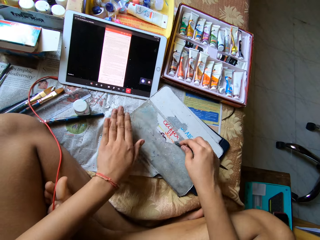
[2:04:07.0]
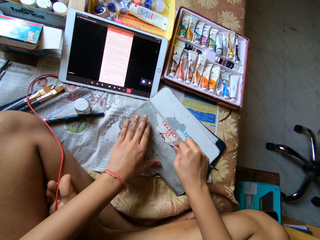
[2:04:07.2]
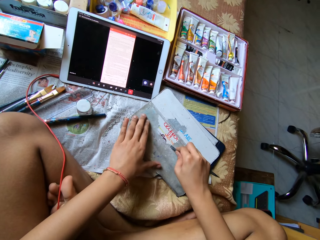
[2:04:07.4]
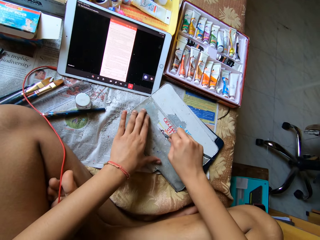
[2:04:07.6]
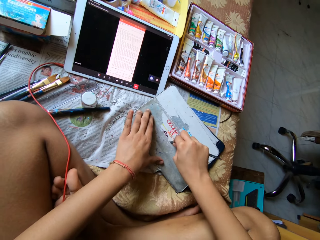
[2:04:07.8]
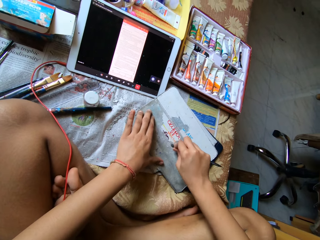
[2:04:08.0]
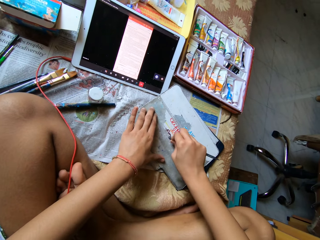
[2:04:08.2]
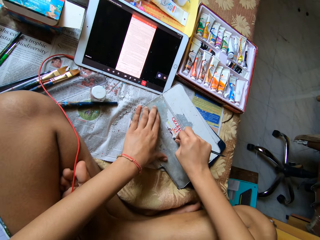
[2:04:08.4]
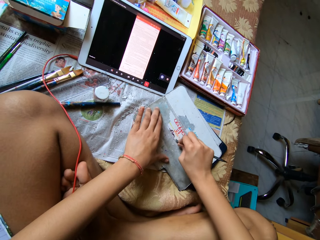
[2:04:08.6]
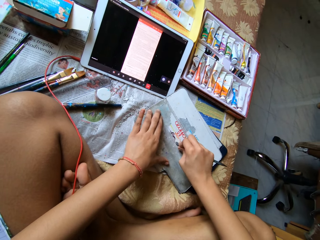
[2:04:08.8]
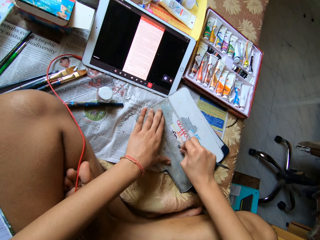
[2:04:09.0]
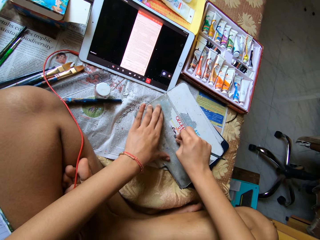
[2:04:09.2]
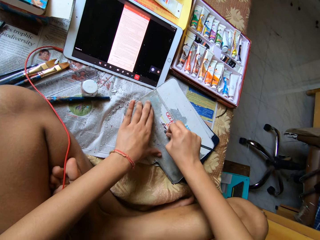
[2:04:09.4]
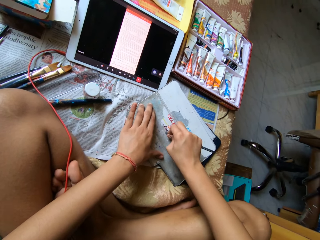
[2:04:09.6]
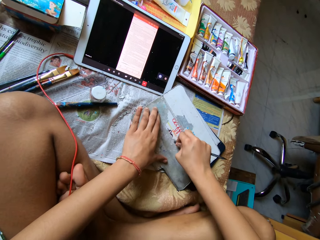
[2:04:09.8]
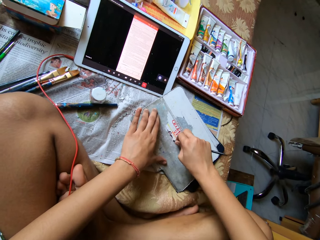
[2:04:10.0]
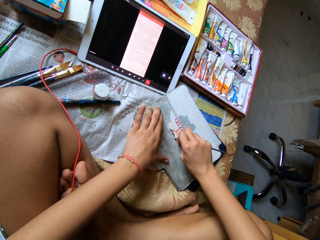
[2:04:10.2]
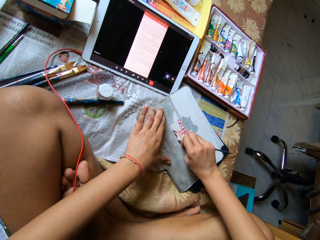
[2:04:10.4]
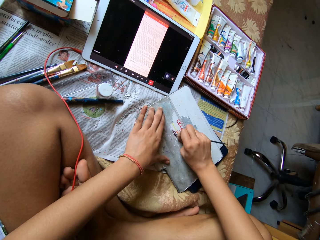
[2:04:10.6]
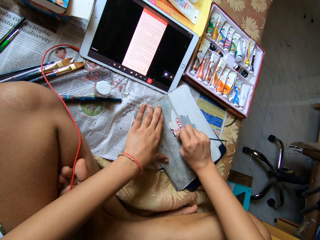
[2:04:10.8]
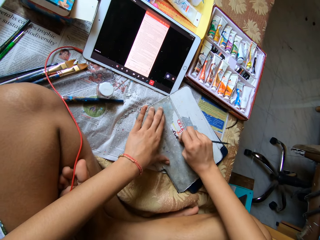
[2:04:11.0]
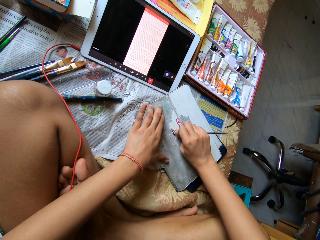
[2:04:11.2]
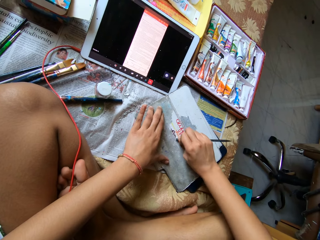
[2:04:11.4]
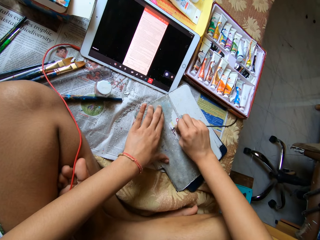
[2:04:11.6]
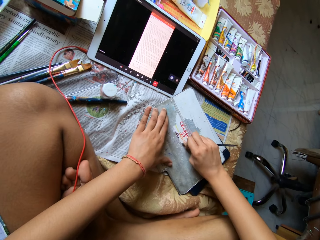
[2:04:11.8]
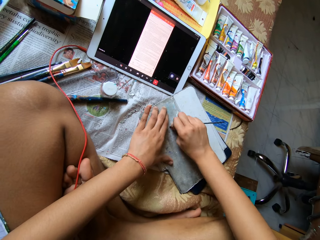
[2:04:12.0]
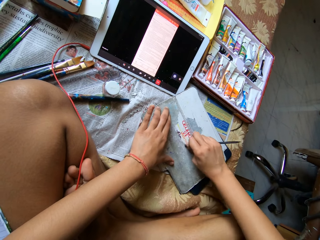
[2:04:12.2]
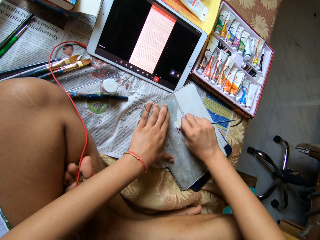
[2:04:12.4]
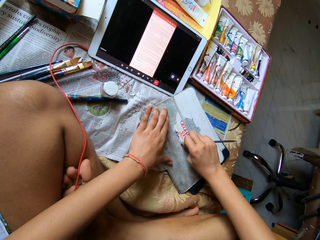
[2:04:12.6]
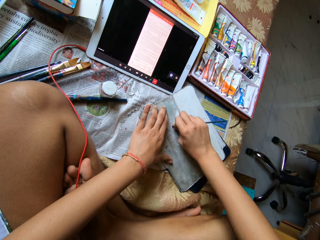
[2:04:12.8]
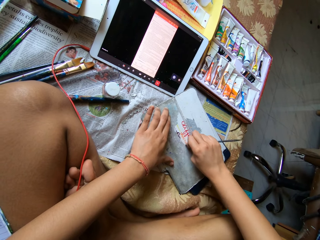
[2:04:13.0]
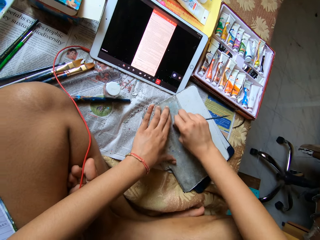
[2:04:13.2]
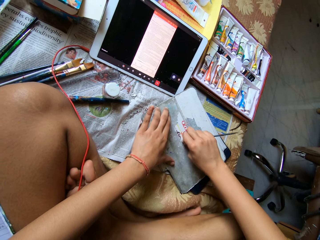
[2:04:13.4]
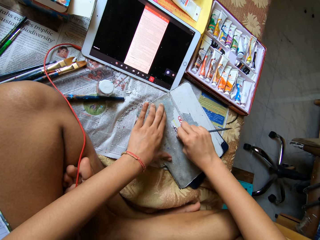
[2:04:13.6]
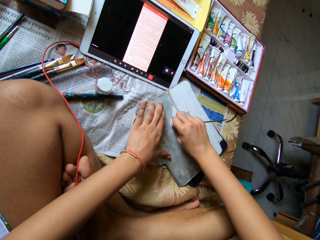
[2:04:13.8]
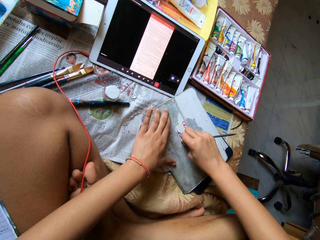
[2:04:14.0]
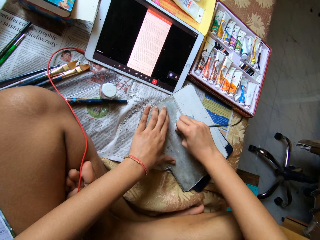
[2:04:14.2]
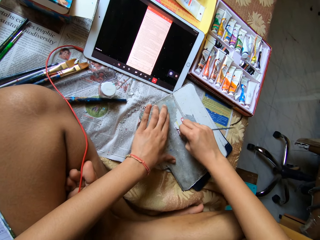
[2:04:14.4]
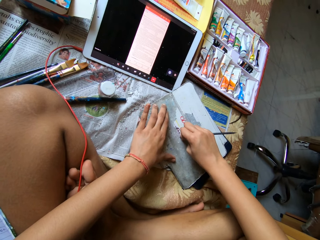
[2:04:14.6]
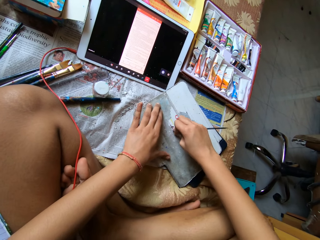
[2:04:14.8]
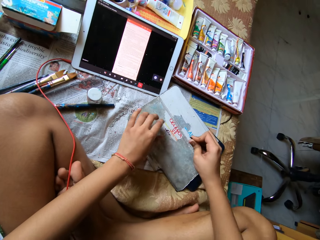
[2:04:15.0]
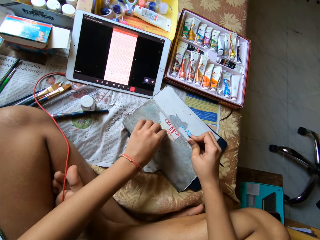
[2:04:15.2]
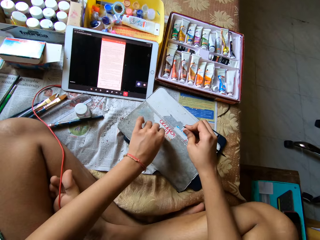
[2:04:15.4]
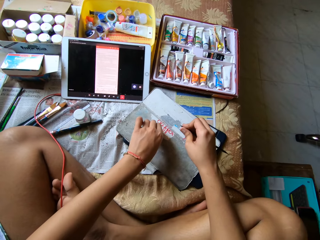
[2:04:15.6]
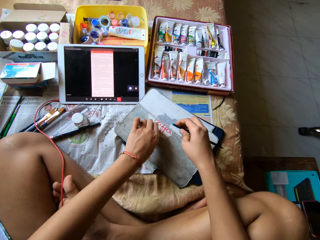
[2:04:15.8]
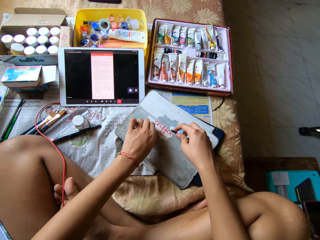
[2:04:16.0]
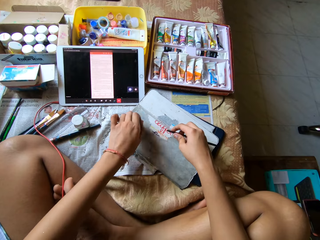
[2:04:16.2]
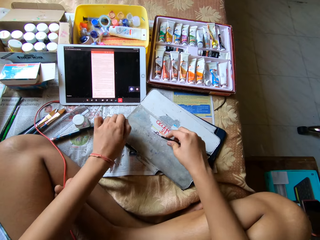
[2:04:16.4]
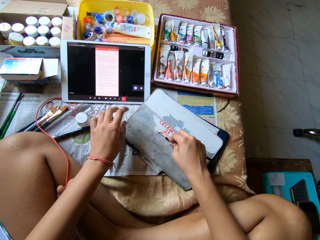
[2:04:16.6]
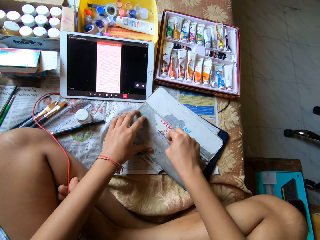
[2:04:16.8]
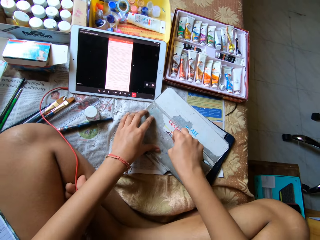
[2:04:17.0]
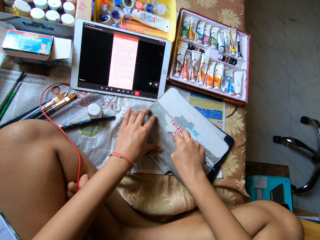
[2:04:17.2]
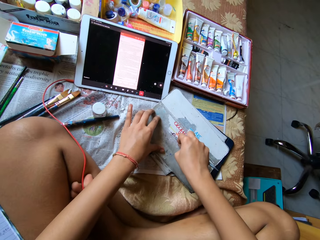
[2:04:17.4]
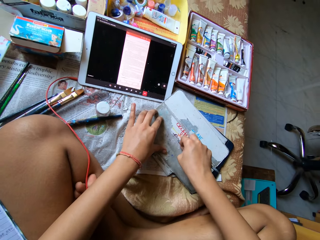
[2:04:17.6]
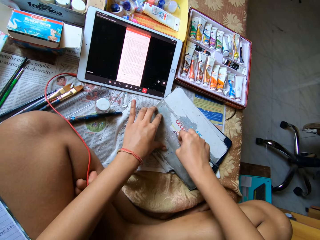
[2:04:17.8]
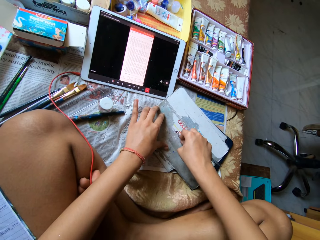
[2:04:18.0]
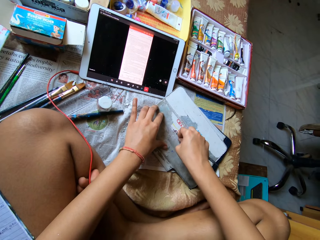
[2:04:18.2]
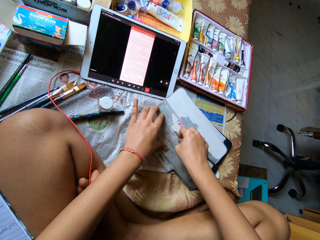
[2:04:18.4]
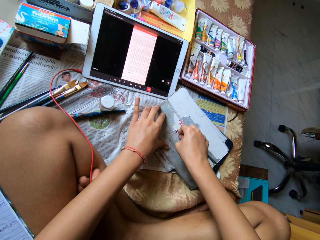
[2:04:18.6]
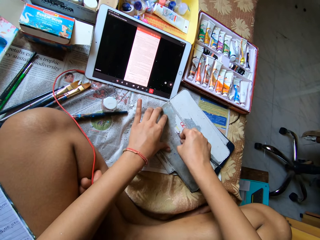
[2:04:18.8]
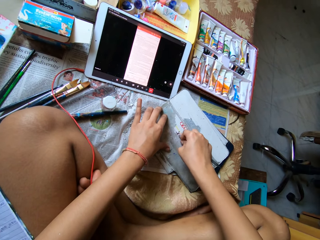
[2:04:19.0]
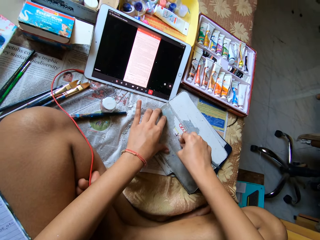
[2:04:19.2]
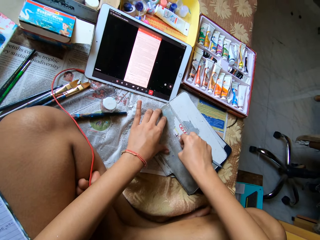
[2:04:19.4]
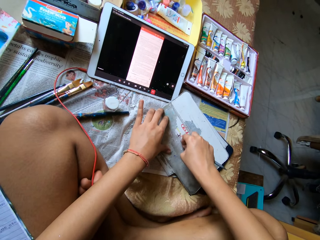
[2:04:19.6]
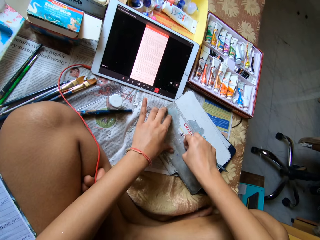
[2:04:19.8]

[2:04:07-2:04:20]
The camera wearer scrapes the paper off the tablet case with the scraper pen in her right hand. She scratches the paper. She scratches the paper repeatedly. She pulls the paper off the tablet case with her left hand. She scrapes the paper off the tablet case with the scraper pen in her right hand.

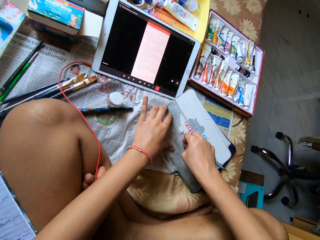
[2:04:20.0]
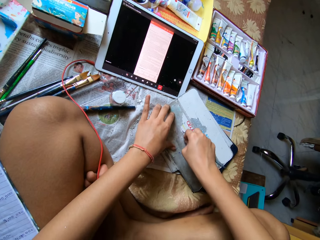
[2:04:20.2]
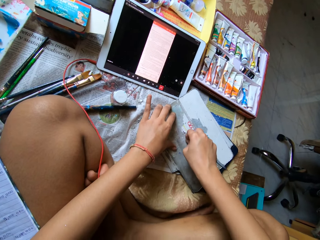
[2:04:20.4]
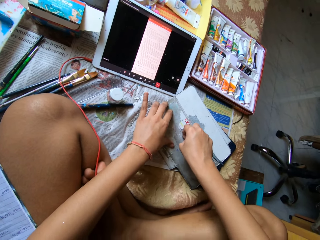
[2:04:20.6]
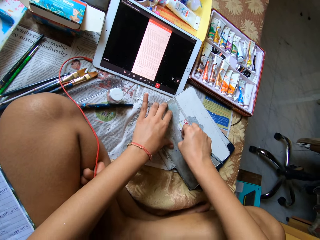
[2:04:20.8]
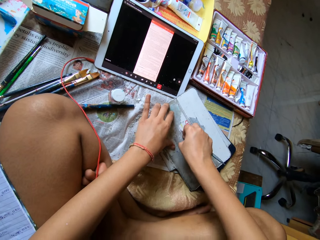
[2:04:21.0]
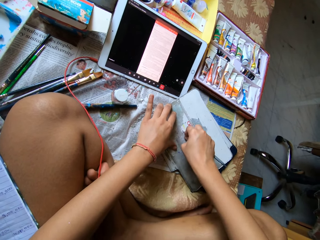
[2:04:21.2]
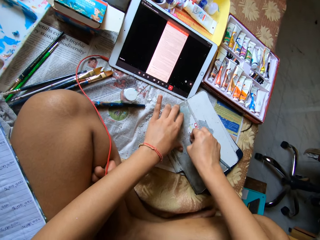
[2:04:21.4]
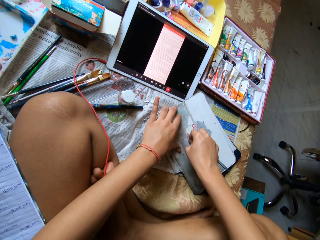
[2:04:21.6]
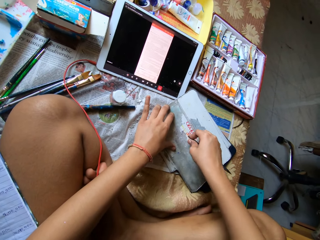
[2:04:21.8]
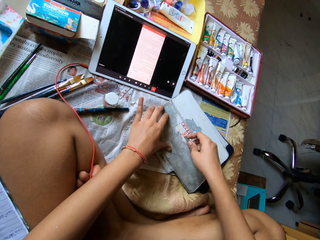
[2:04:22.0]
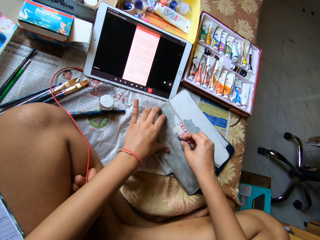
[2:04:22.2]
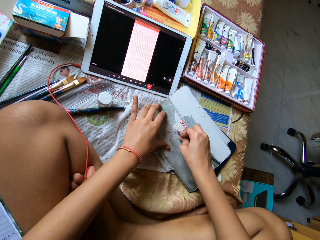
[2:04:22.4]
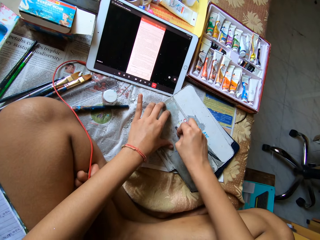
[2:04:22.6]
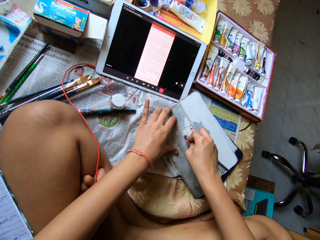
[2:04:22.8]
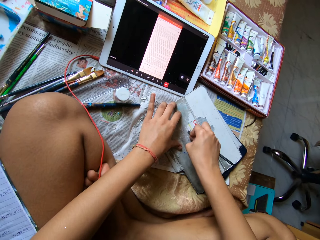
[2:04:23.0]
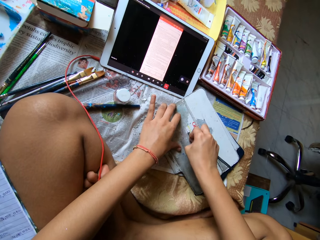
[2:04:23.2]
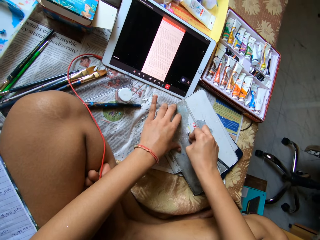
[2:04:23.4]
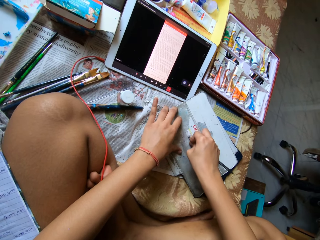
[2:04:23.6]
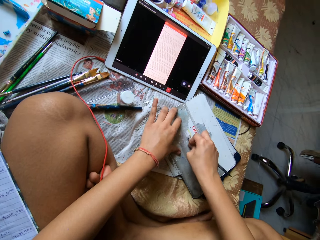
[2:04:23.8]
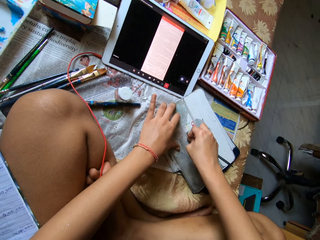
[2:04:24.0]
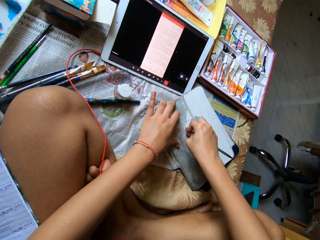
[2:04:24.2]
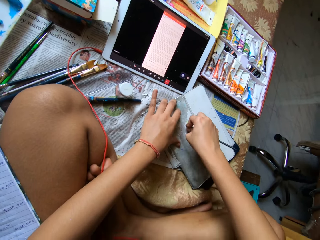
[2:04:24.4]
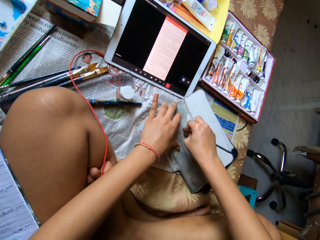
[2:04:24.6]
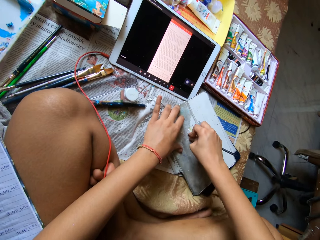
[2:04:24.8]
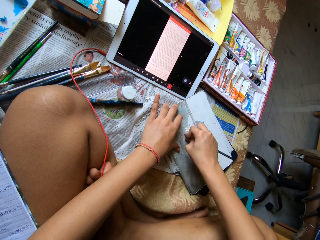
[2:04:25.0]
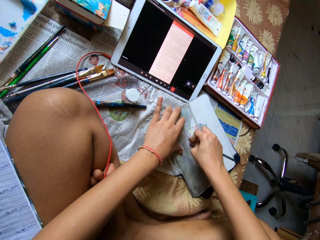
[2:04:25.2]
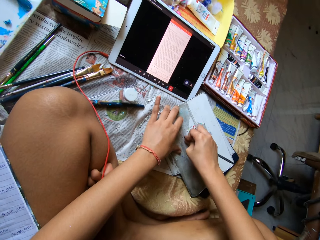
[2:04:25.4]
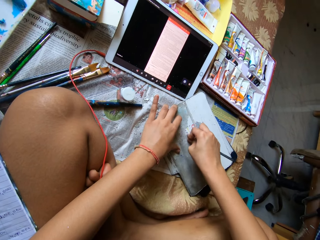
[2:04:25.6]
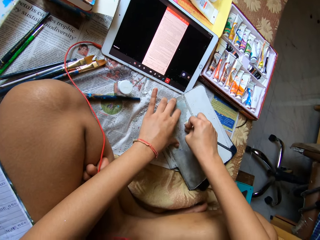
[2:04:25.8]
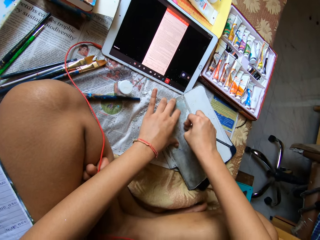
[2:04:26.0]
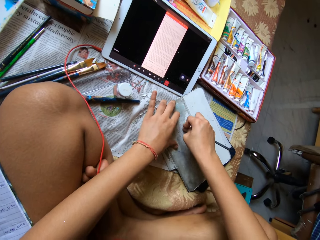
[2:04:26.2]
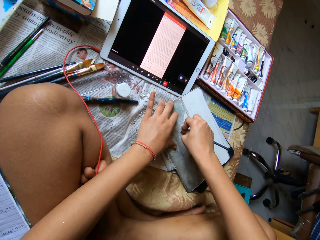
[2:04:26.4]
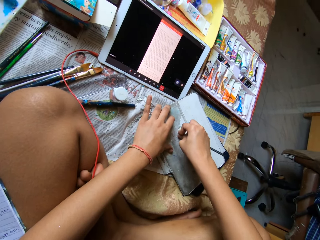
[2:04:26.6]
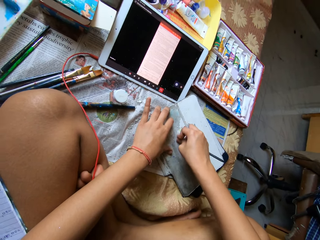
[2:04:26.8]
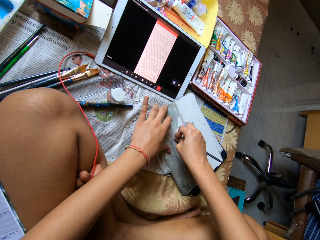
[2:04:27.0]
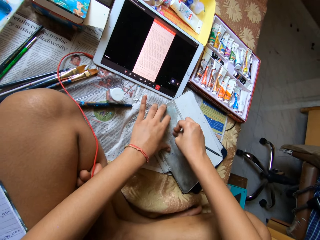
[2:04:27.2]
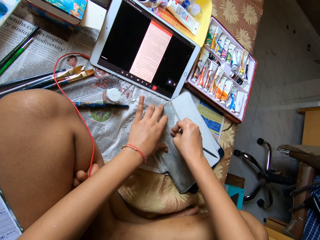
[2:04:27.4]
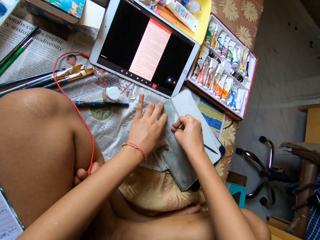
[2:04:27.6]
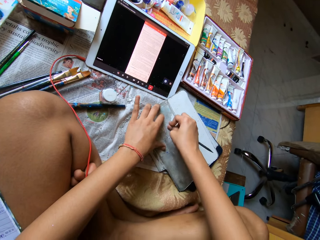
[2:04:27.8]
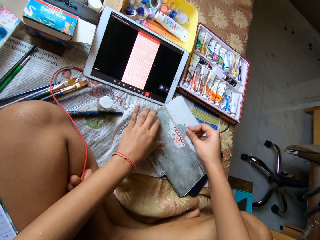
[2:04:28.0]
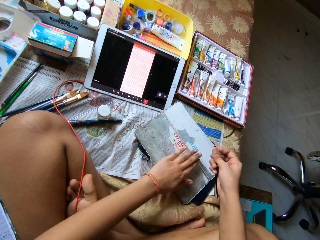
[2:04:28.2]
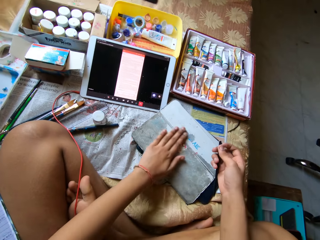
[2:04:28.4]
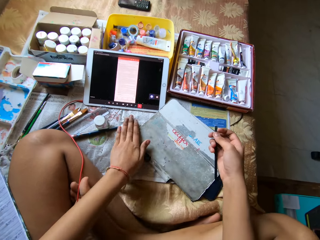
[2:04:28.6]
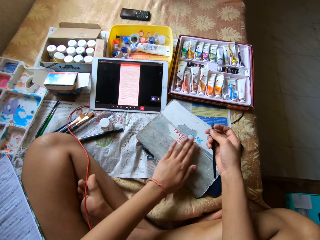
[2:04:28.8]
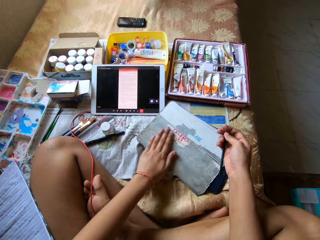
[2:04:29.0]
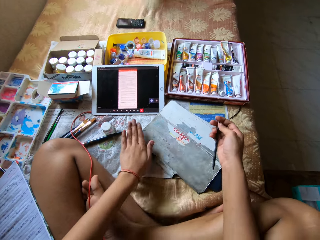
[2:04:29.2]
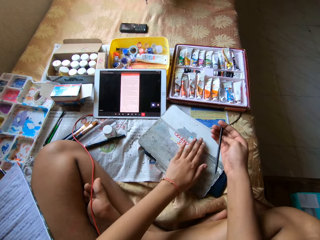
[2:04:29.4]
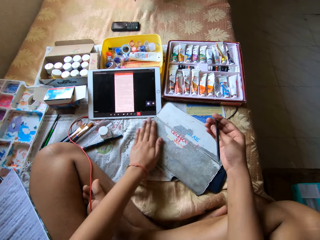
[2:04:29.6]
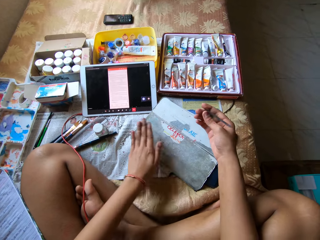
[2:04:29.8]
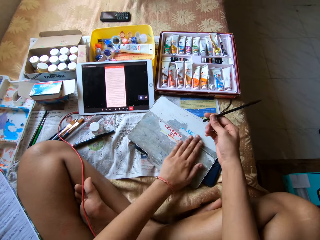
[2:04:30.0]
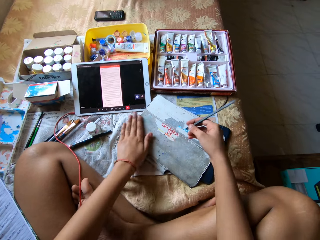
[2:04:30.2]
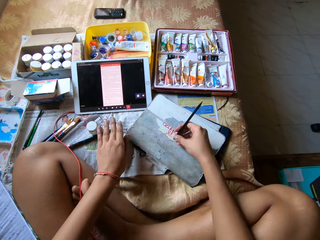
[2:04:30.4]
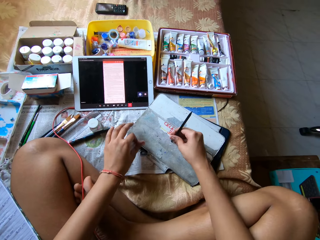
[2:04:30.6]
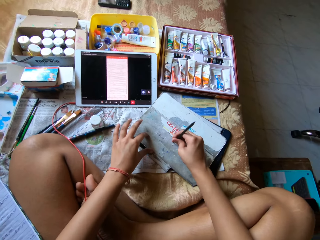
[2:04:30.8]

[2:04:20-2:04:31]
The camera wearer scratches the paper. She scratches the paper repeatedly. She wipes the tablet case with her left hand. She scrapes the paper off the tablet case with the scraper pen in her right hand.
